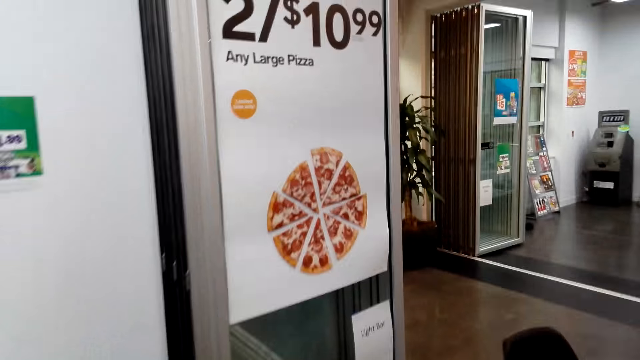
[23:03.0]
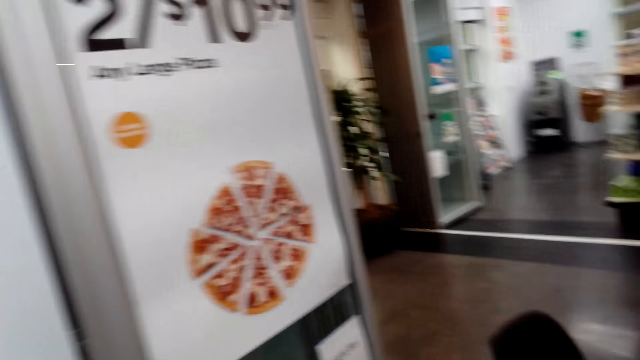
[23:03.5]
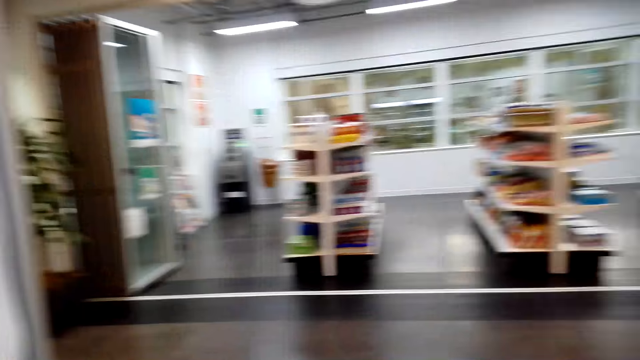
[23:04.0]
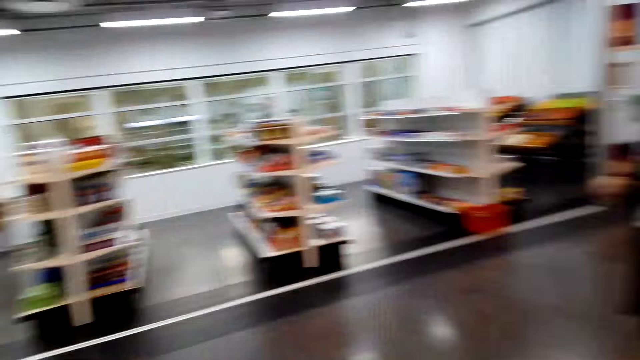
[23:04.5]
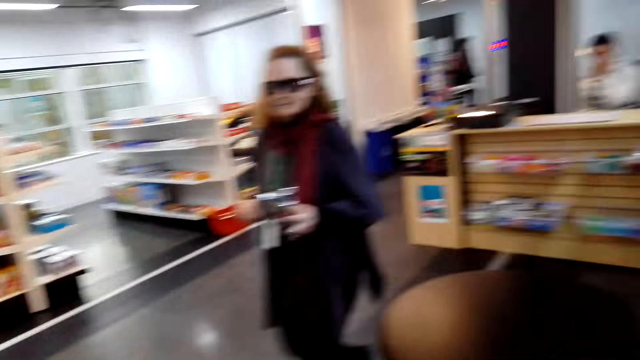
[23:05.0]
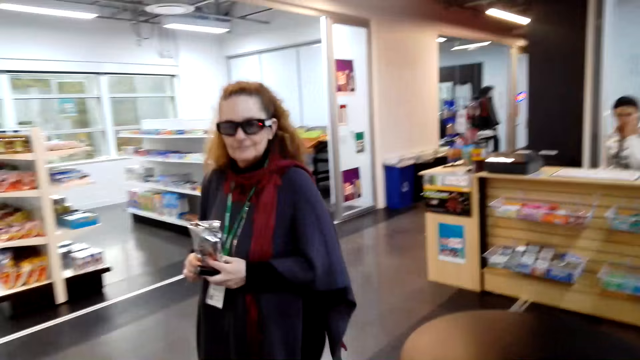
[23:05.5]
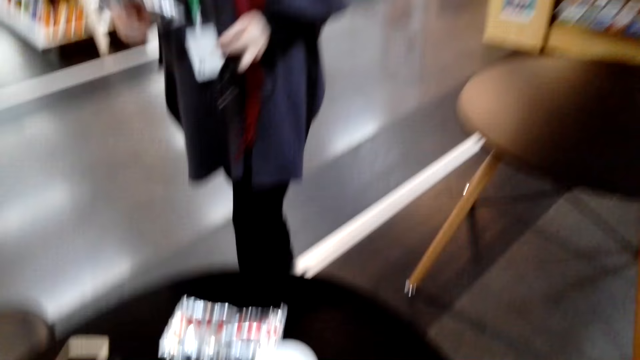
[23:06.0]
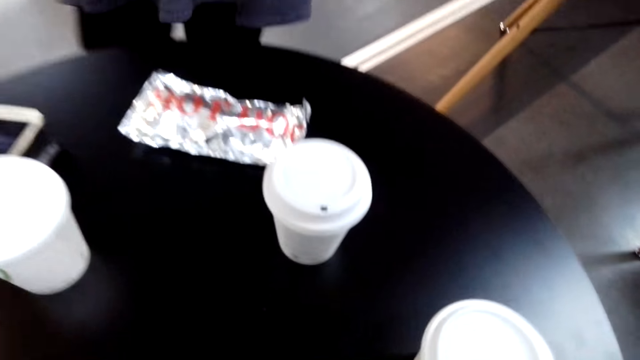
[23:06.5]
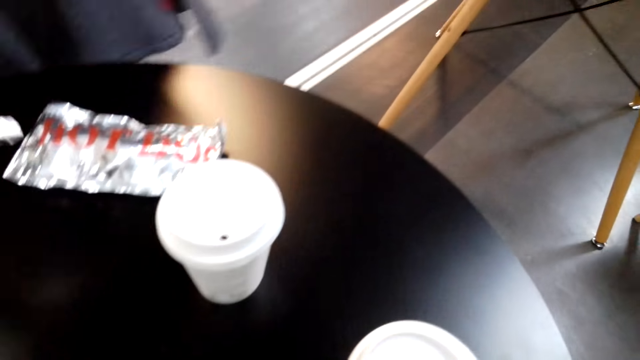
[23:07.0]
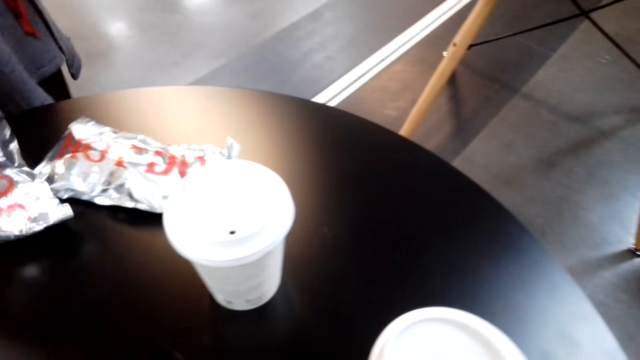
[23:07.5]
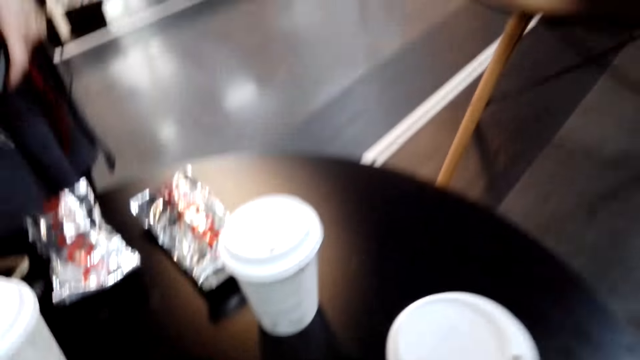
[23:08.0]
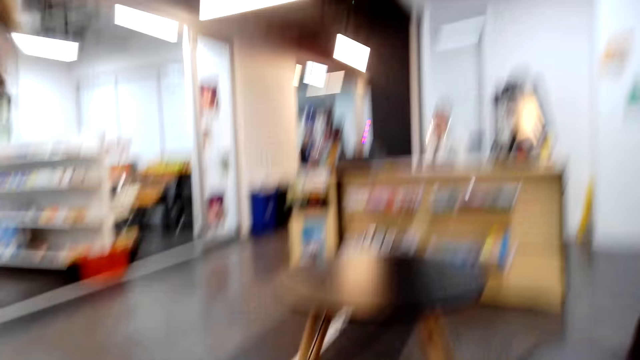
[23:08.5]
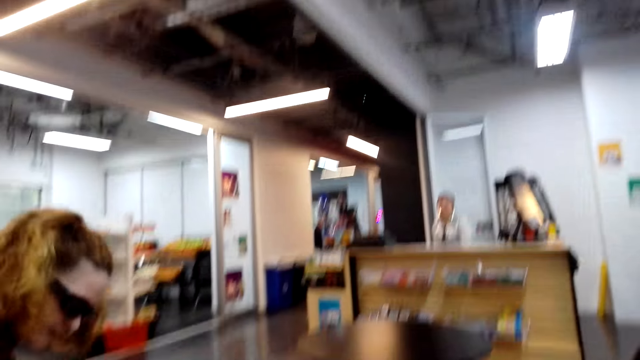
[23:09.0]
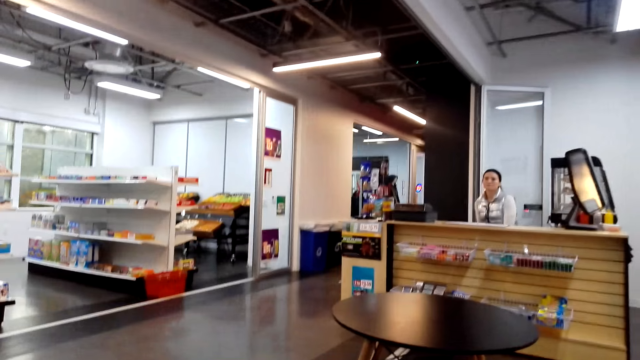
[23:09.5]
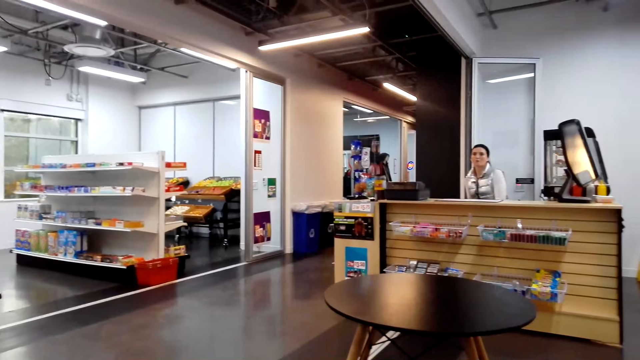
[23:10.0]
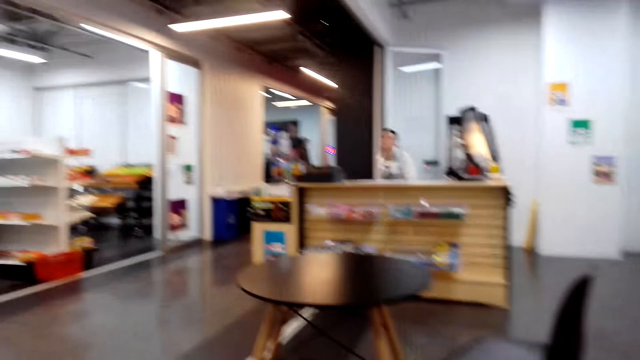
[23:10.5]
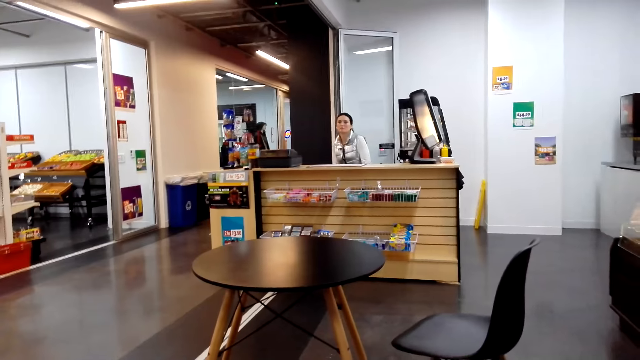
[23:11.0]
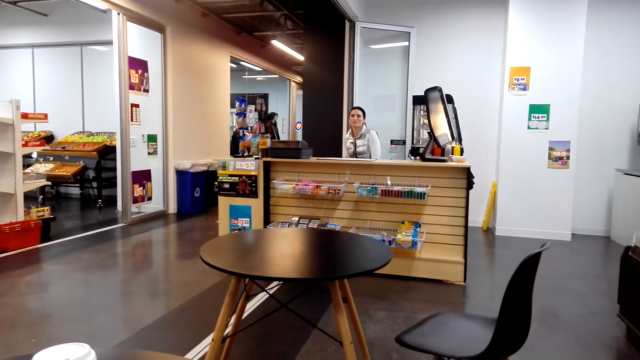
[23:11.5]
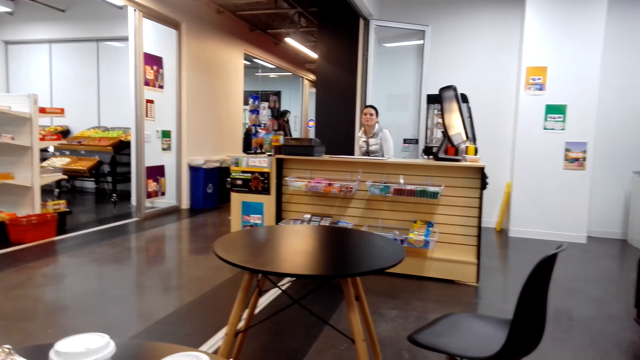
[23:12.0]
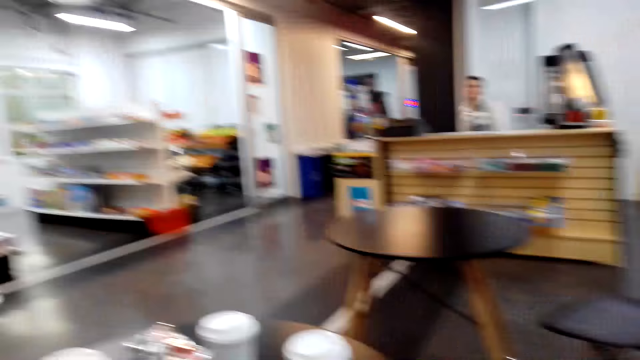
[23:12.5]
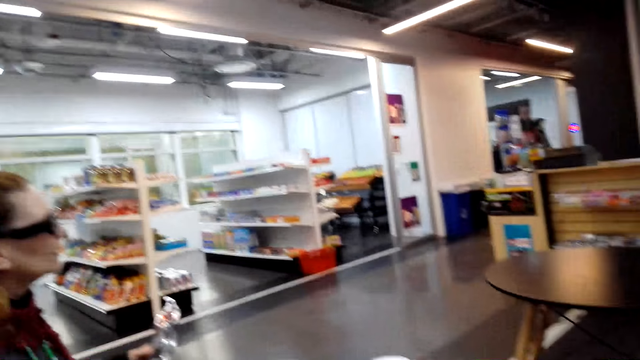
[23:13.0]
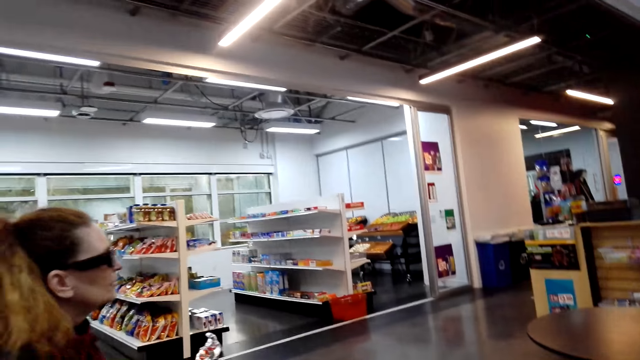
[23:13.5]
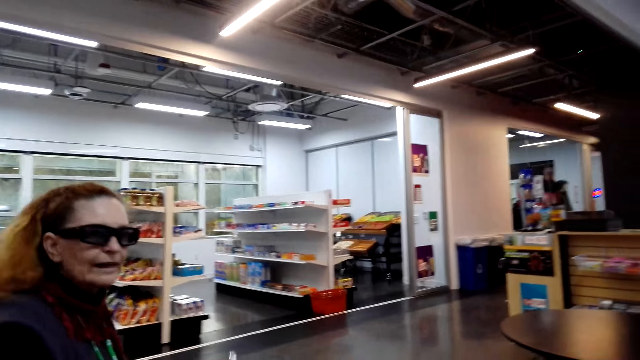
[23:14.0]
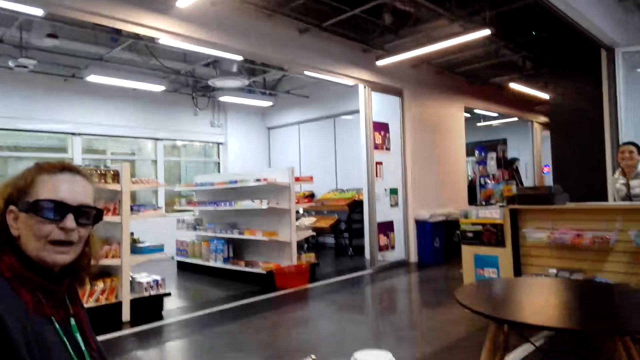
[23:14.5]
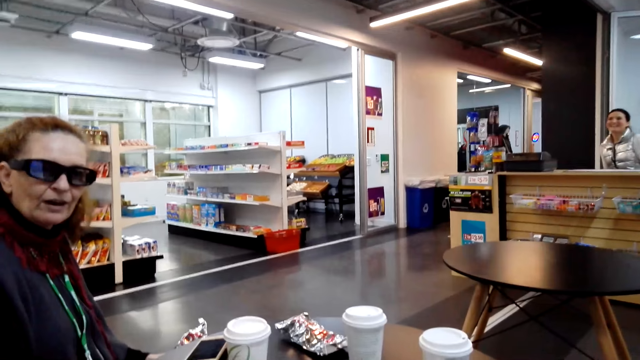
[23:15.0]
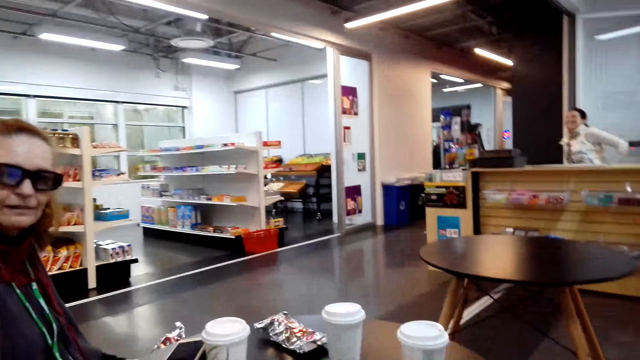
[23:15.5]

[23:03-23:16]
The camera wearer converses with a woman. They walk in the store. The woman puts a sachet on top of the table. Another woman converses with the first woman.

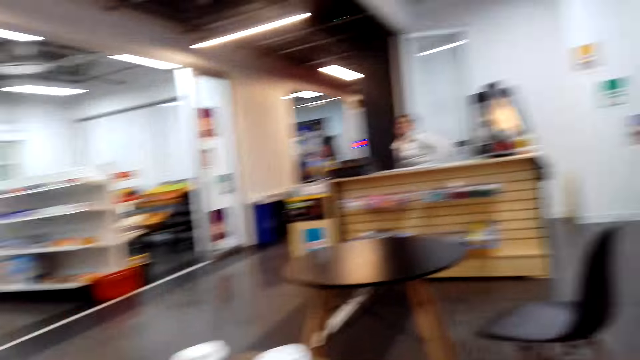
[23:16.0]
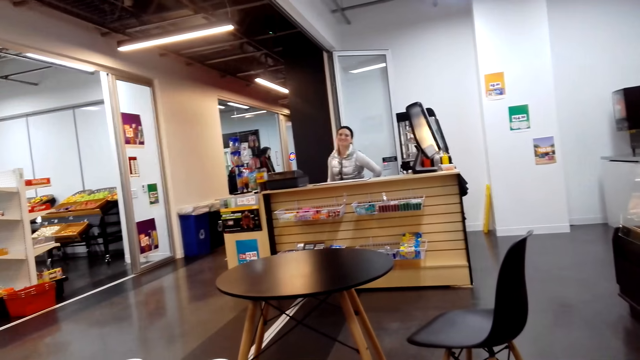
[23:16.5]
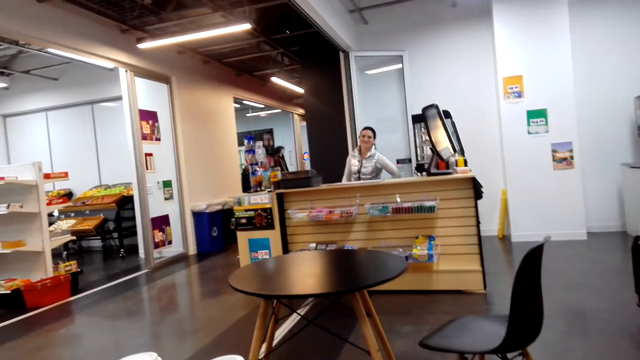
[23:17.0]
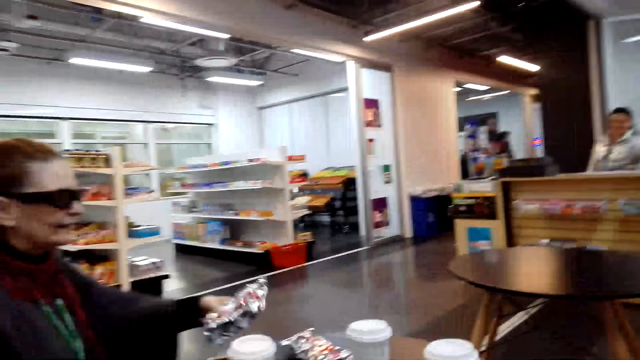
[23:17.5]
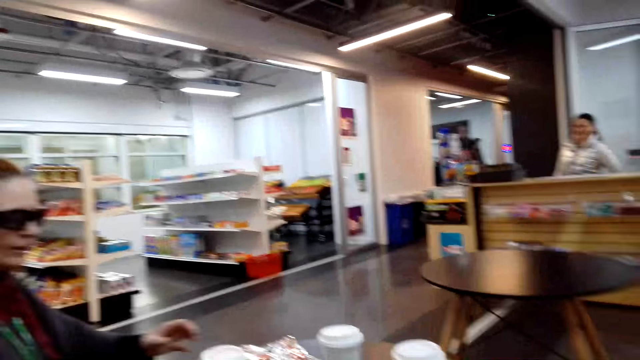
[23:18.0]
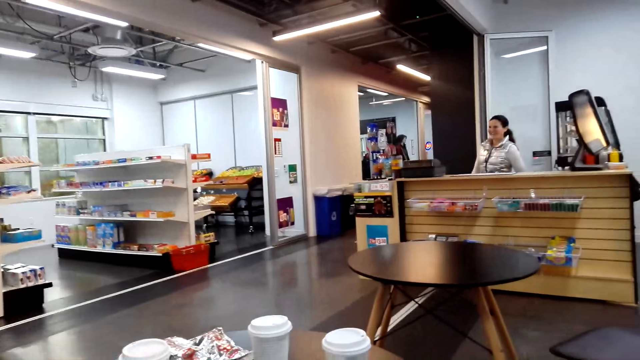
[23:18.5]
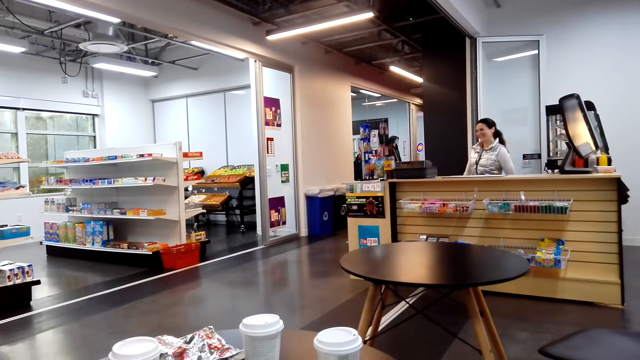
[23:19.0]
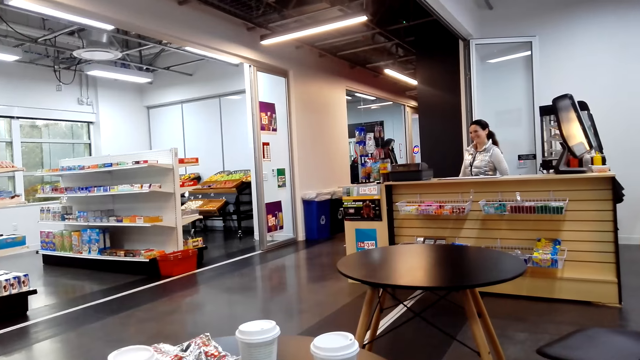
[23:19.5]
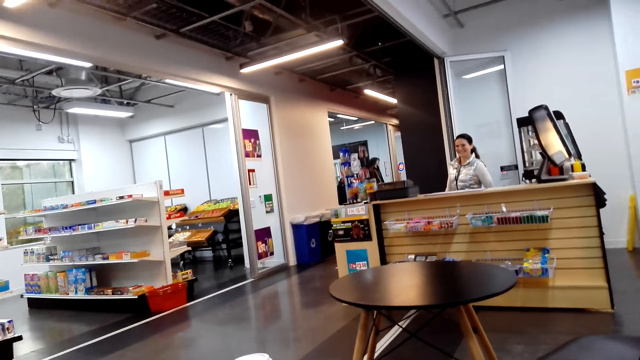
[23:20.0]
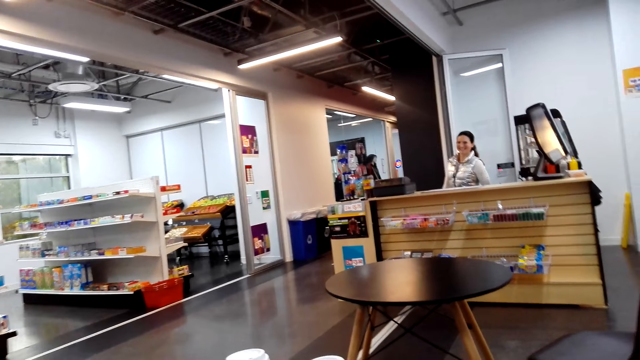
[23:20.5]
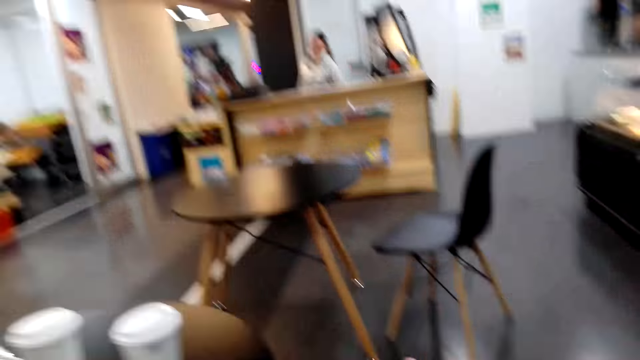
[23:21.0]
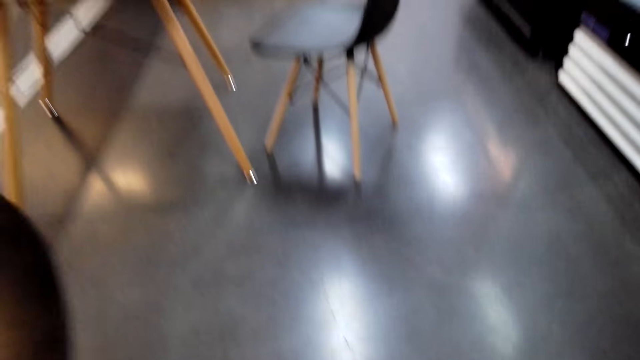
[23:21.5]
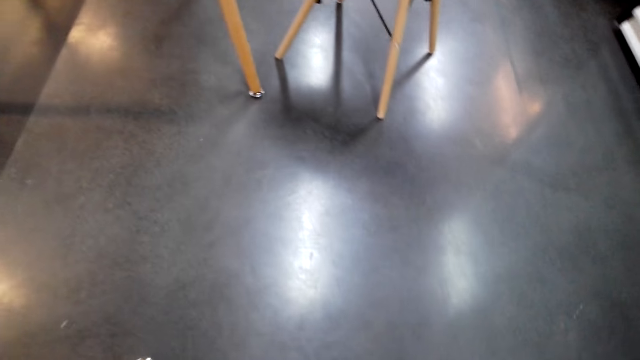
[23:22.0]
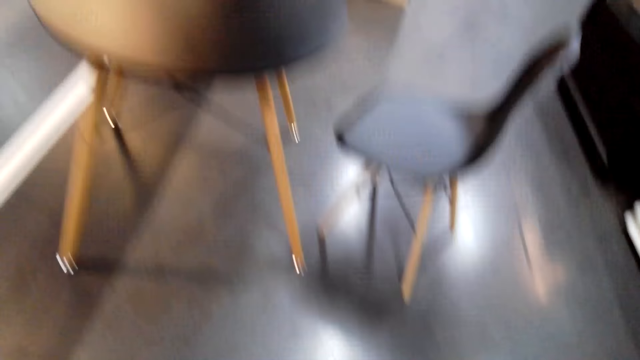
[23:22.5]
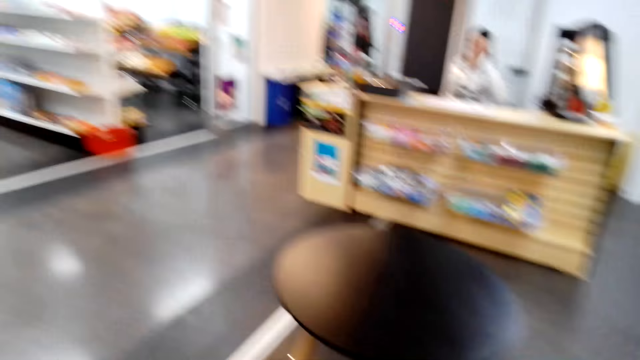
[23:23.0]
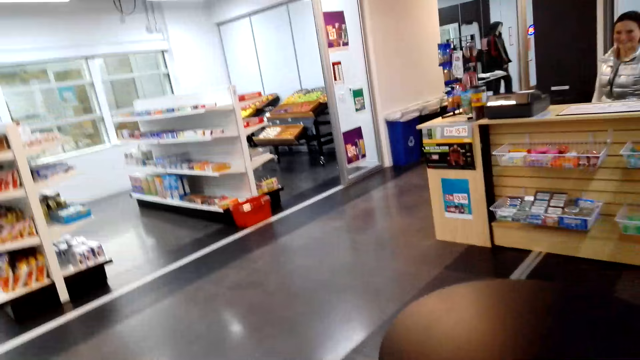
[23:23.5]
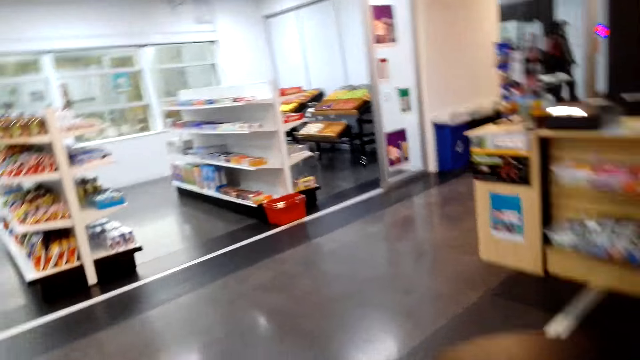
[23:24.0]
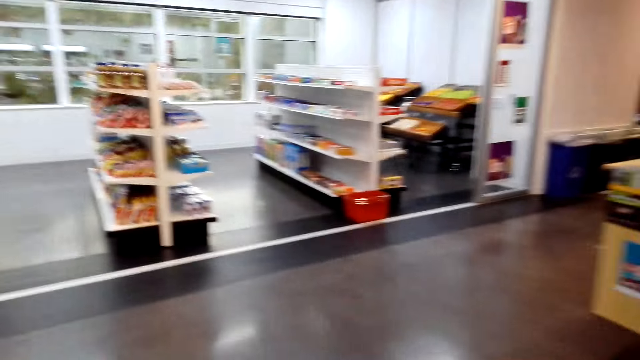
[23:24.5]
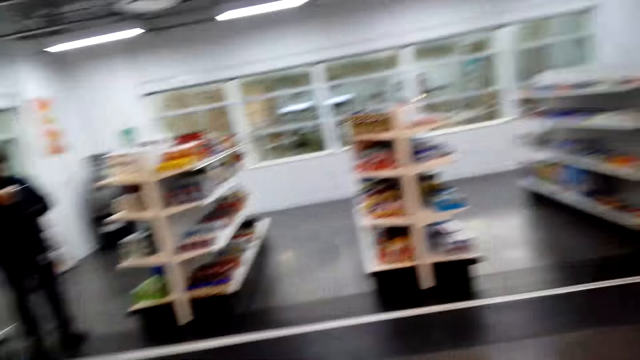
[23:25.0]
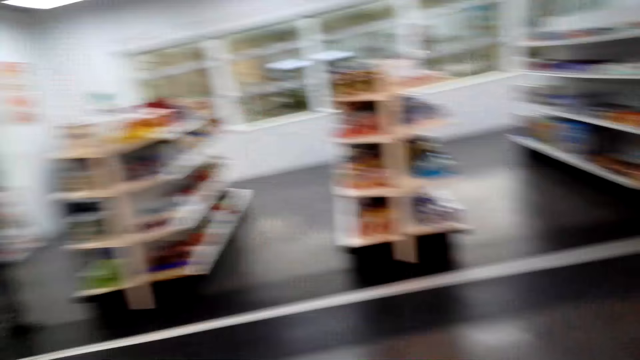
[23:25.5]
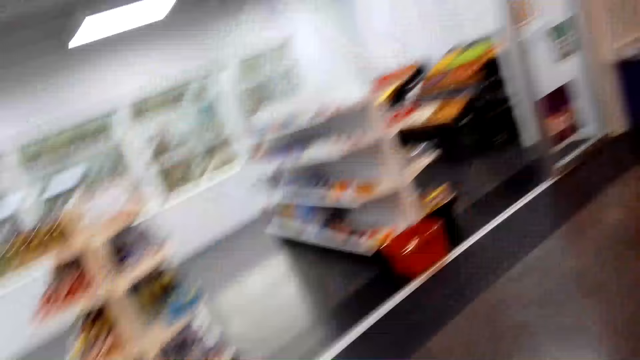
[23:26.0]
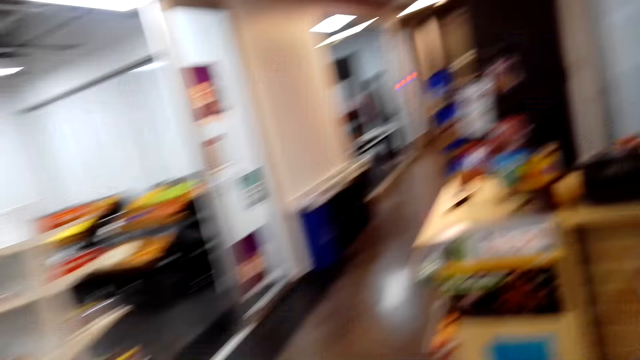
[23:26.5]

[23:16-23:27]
The camera wearer looks around. They stand up and walk in the store.
